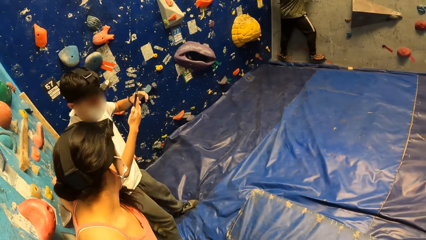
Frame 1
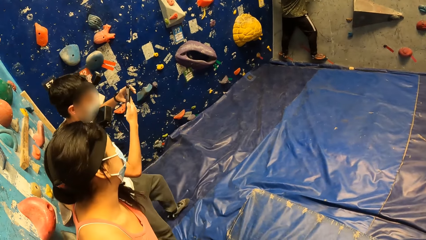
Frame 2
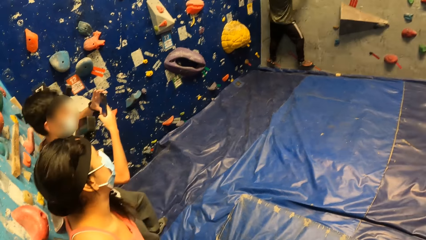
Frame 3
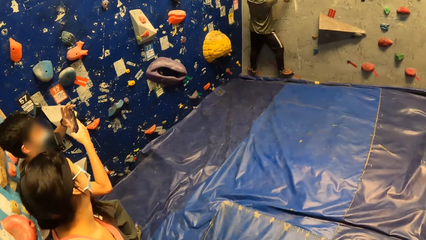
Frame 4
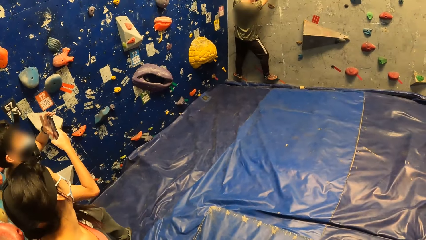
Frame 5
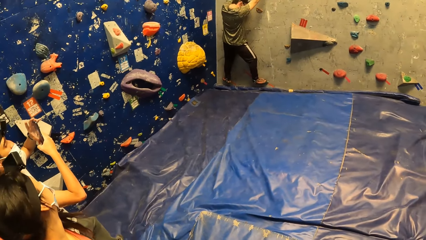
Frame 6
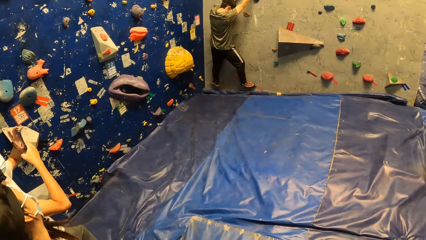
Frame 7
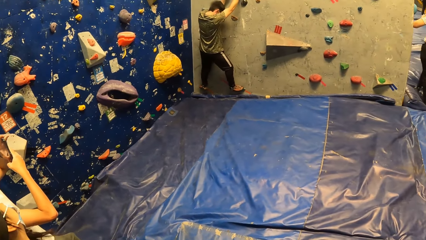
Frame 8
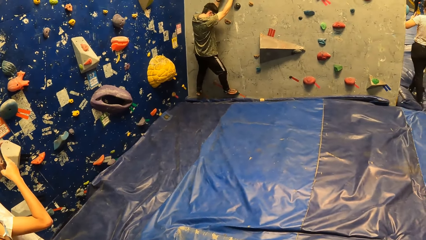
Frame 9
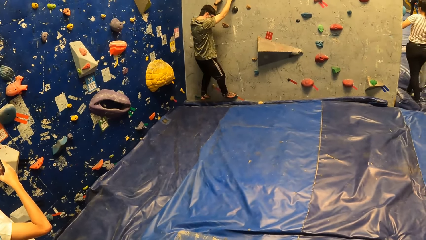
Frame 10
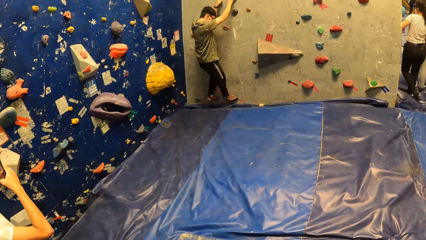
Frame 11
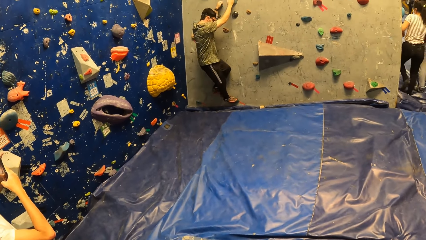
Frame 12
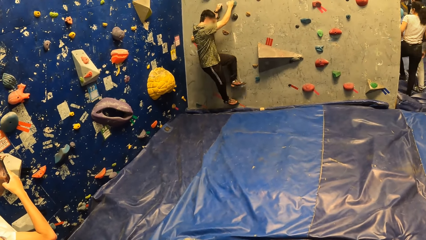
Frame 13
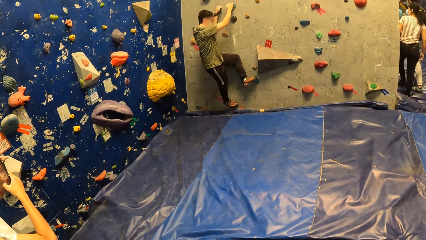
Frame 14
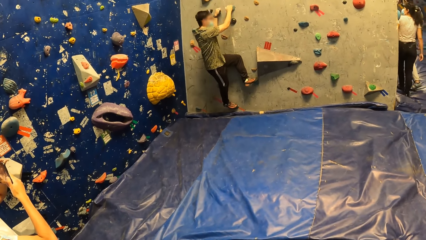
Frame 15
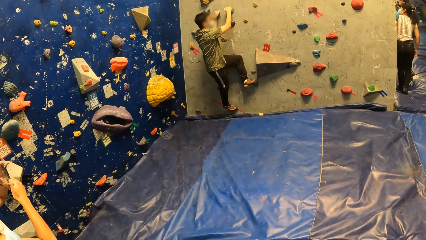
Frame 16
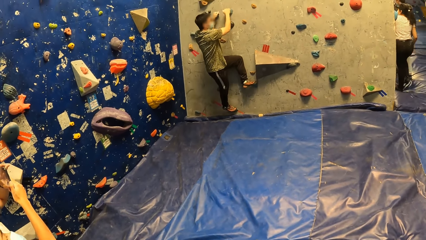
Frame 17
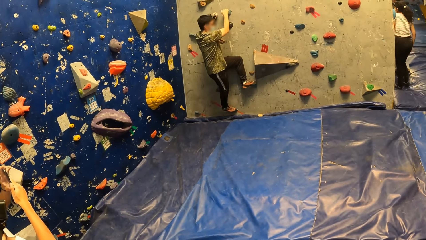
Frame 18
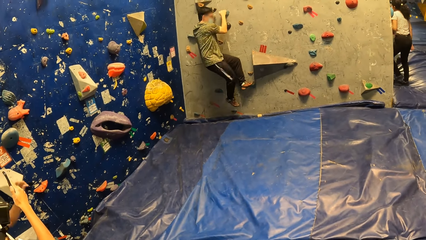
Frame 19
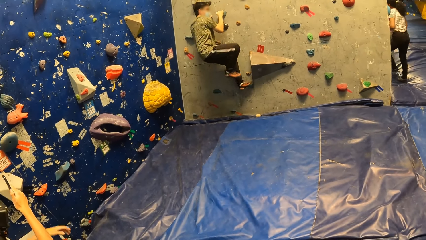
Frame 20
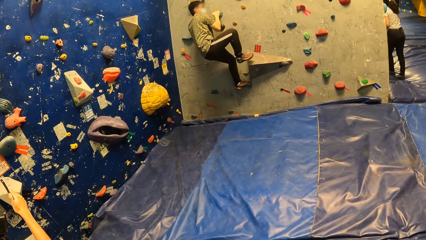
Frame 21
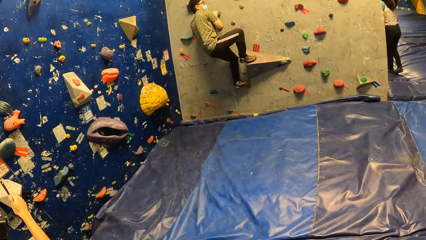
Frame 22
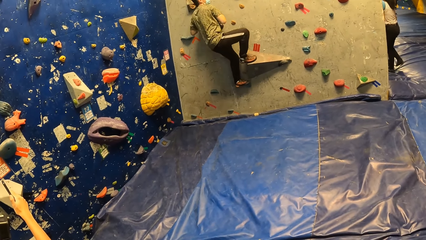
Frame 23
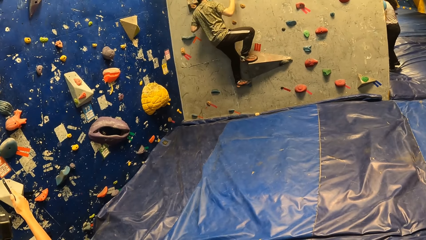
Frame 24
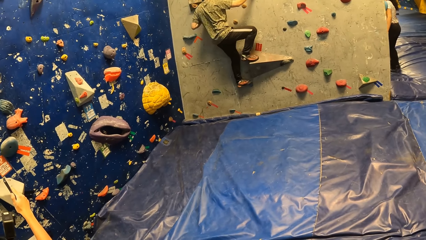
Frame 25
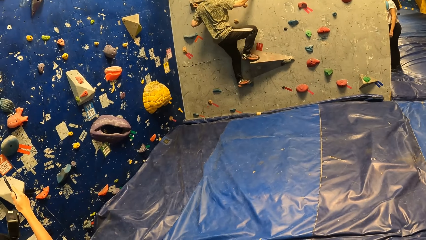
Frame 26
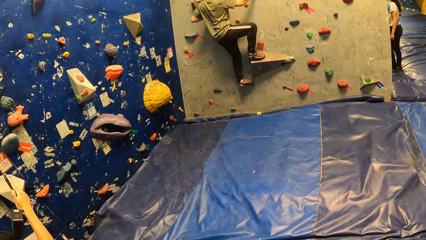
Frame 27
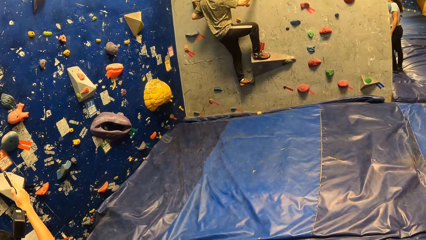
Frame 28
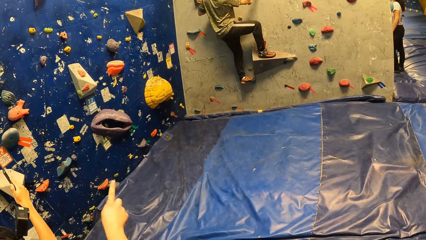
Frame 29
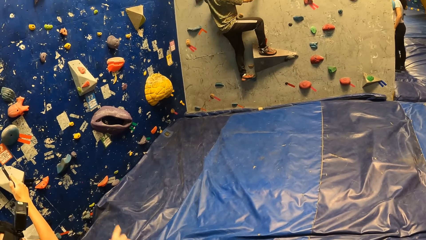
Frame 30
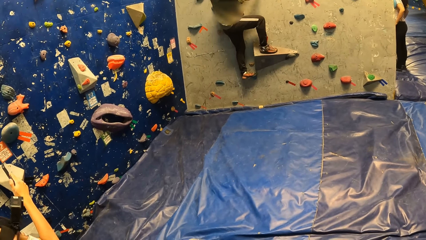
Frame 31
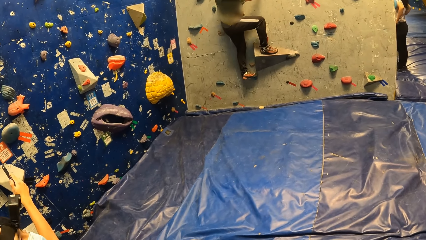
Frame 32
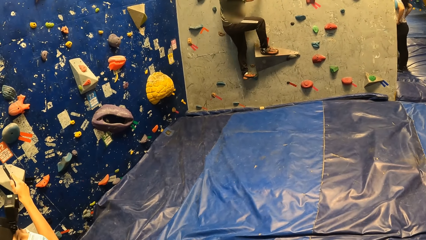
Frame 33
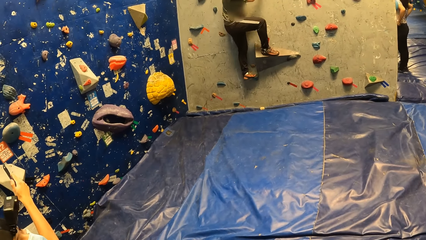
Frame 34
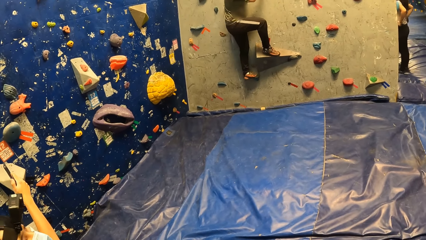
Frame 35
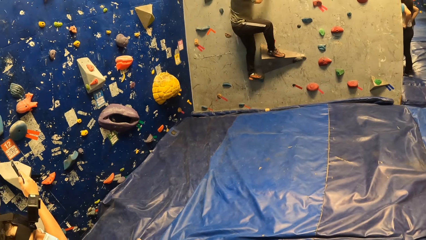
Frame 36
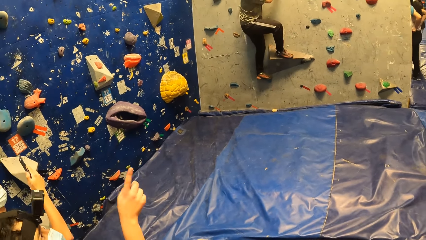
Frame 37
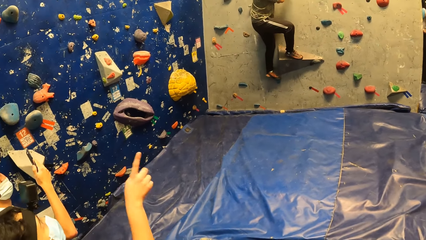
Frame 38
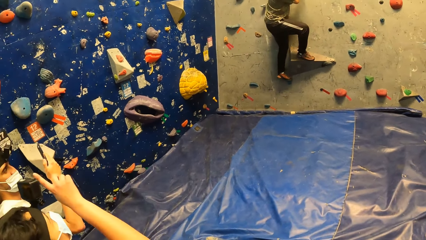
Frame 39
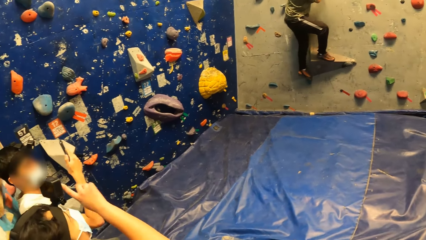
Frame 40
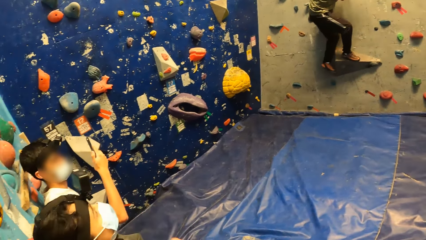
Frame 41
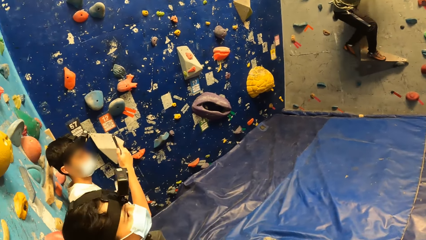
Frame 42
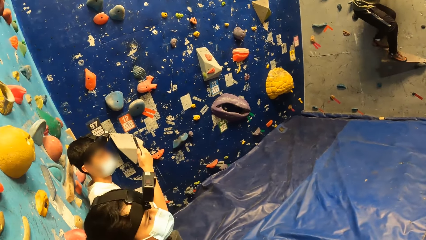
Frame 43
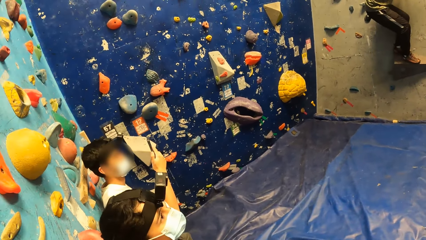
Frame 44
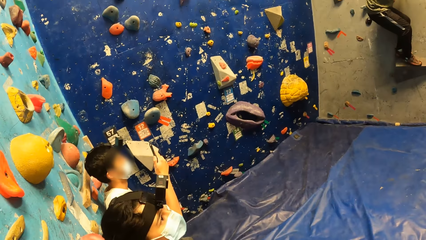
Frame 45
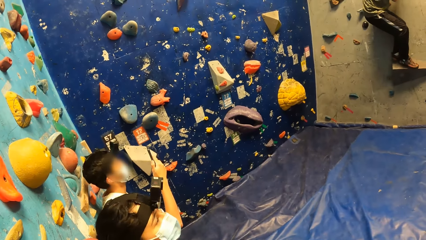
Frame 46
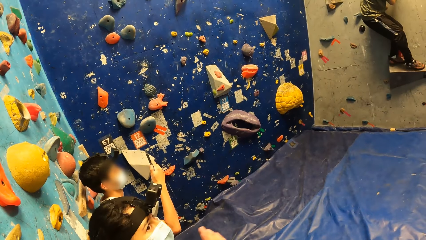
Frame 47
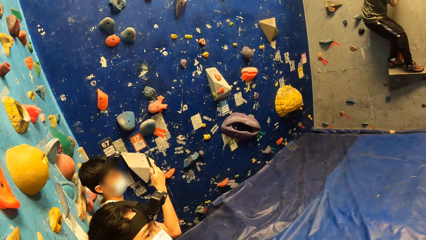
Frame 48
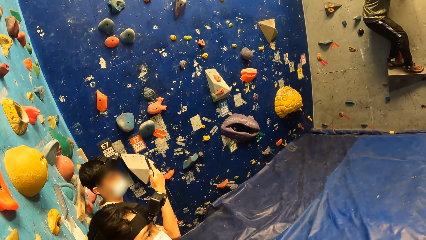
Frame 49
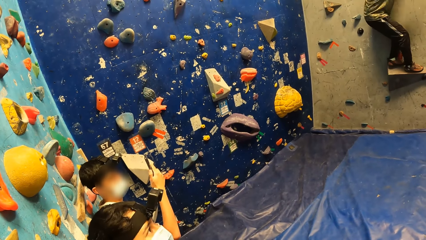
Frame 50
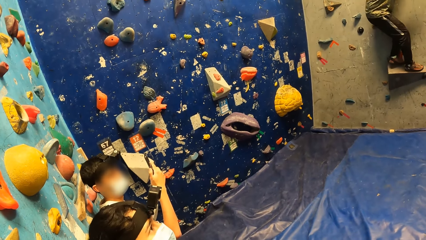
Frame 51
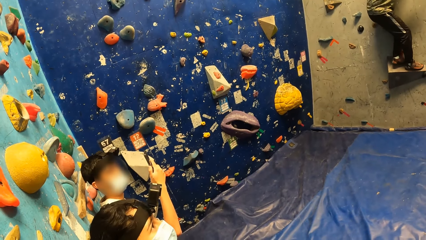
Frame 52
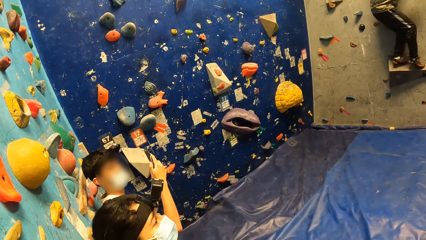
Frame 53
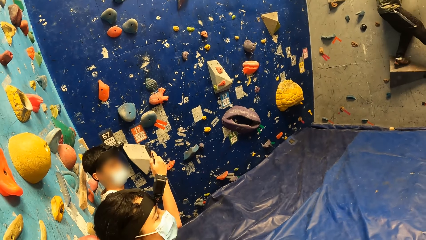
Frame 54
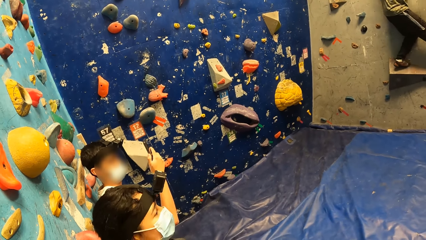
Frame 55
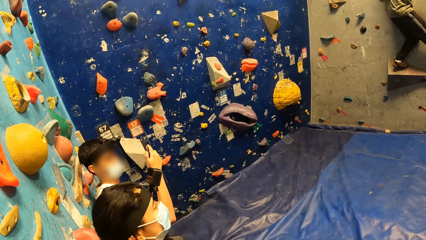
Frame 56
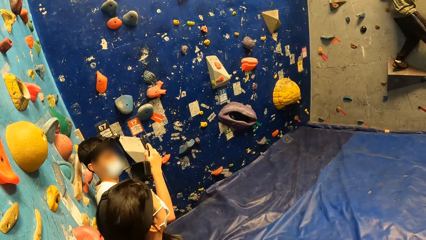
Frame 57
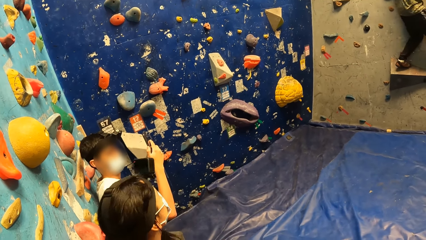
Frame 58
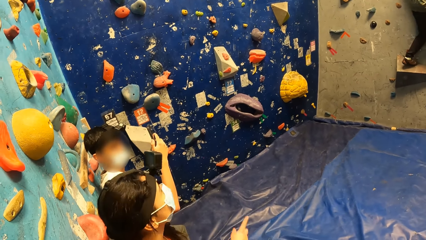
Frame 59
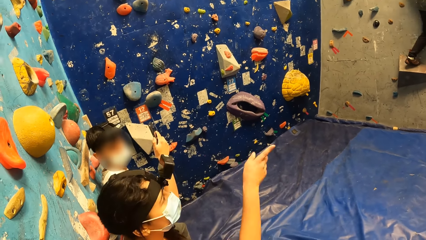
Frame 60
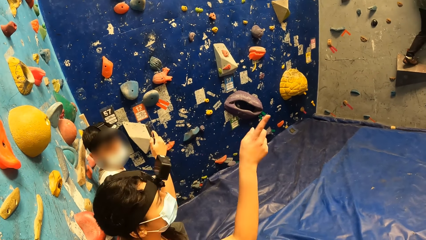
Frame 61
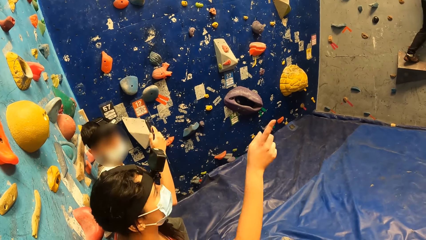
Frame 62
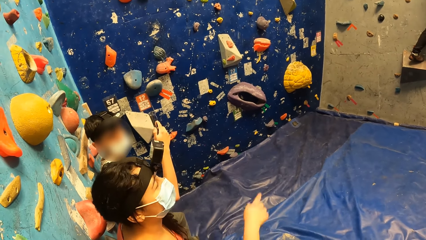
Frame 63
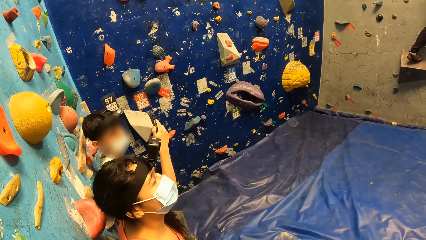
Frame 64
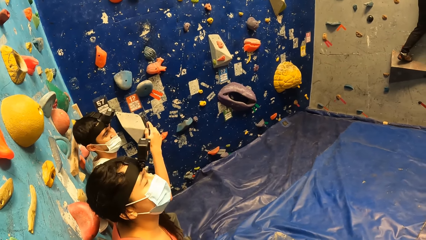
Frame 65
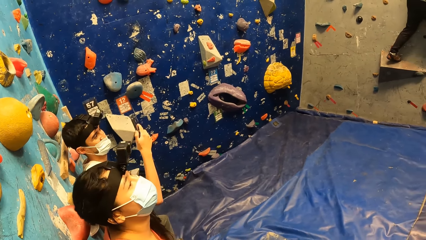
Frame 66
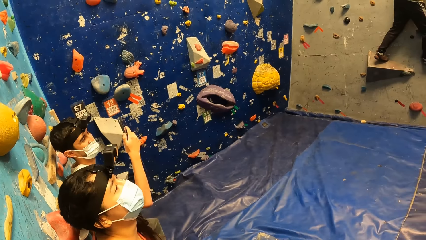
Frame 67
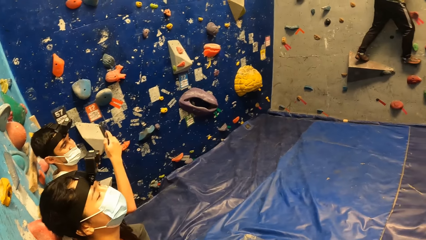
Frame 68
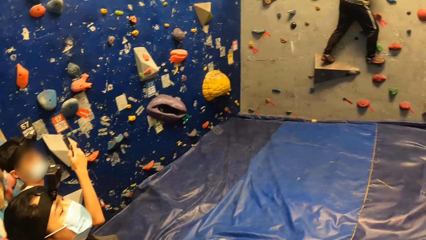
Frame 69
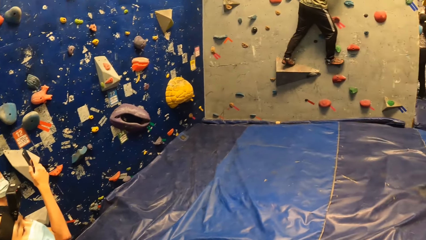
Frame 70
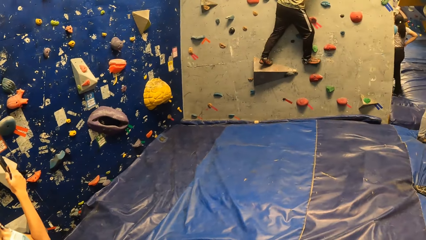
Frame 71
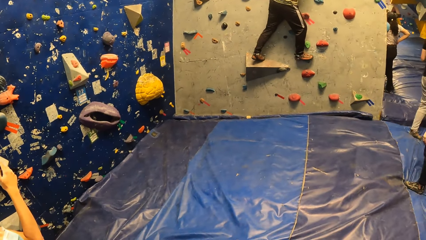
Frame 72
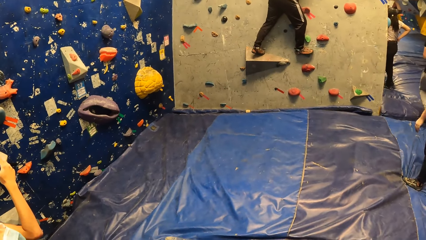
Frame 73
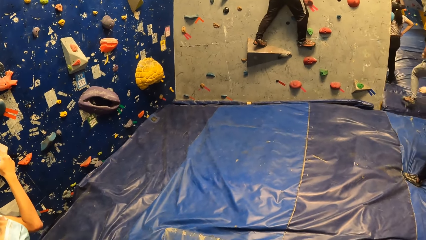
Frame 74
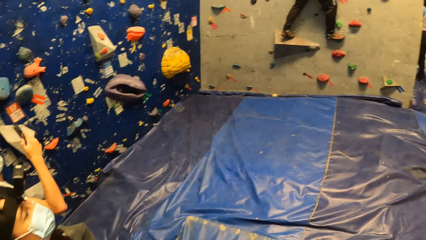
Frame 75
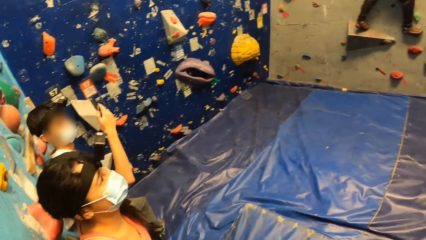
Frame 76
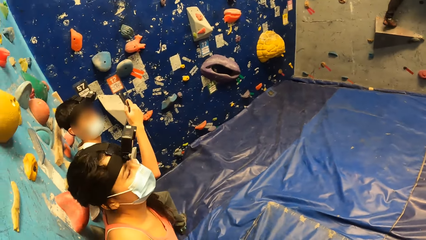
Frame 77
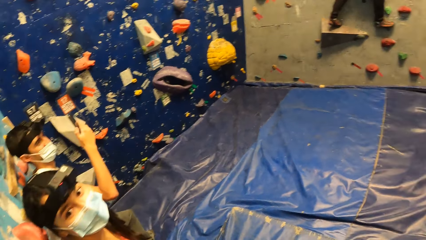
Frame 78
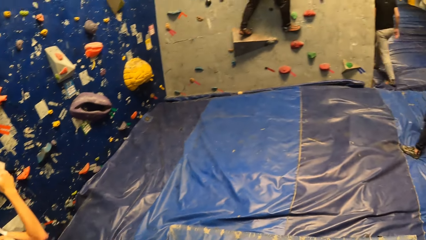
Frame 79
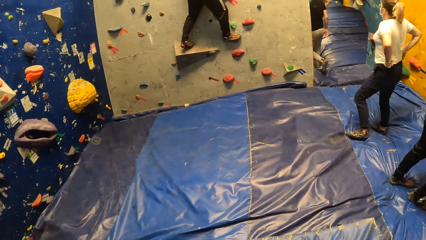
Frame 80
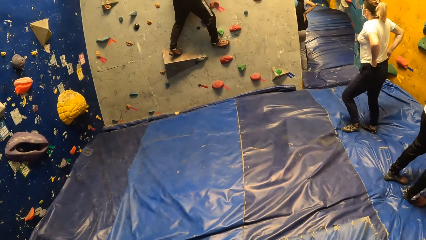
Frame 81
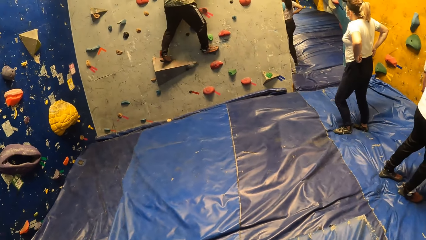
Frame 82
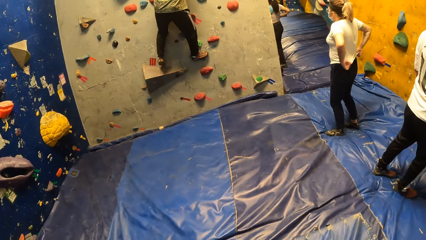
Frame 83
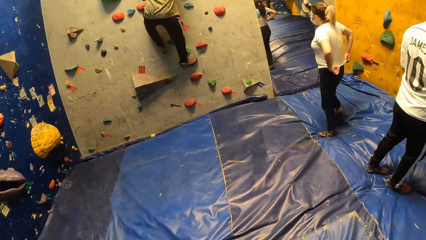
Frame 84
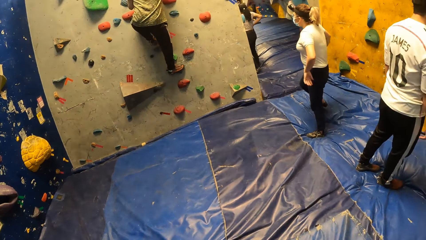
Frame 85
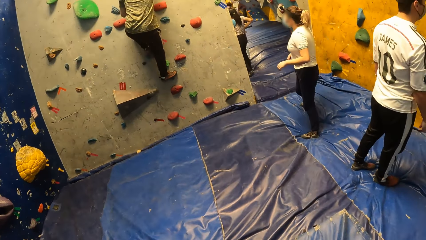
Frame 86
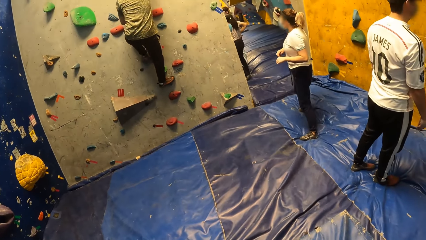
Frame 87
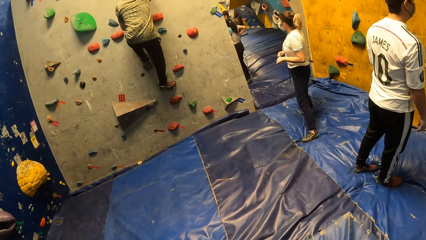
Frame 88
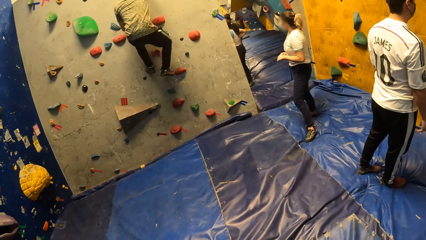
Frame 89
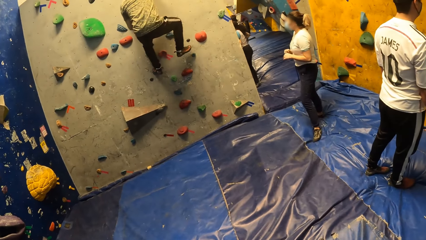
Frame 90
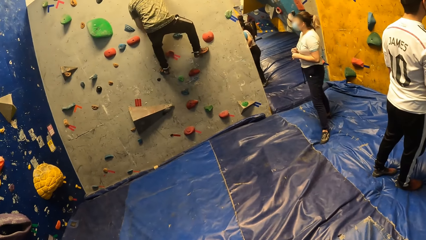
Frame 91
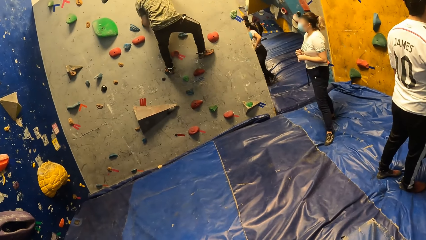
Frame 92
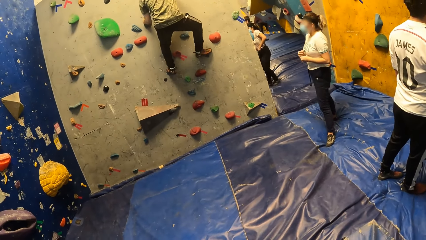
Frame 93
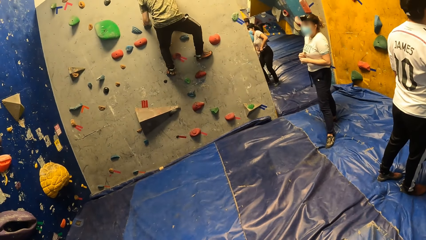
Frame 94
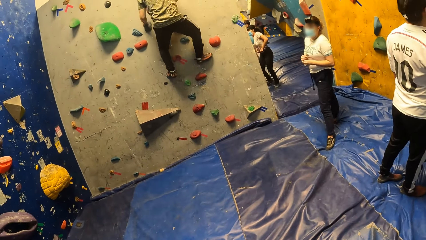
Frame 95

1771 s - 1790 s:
A man moves backward. Another man climbs on a mountain rock. The first man takes a picture. A woman points a finger. The second man climbs a mountain rock. The woman sways a hand. The first man takes a picture. The woman sways a hand. The second man climbs on a mountain rock. The camera wearer looks around in the room. Another woman straightens a trouser. The second man climbs on a mountain rock.
